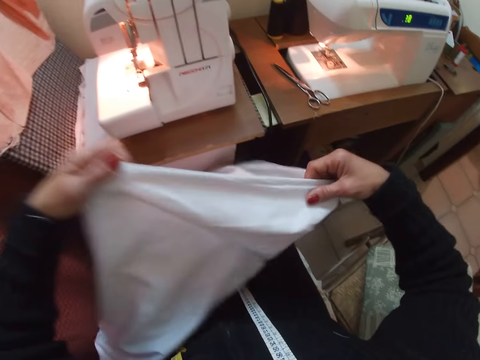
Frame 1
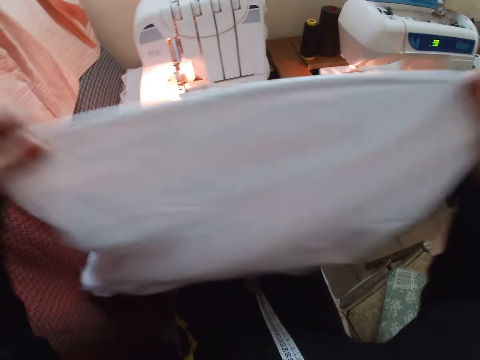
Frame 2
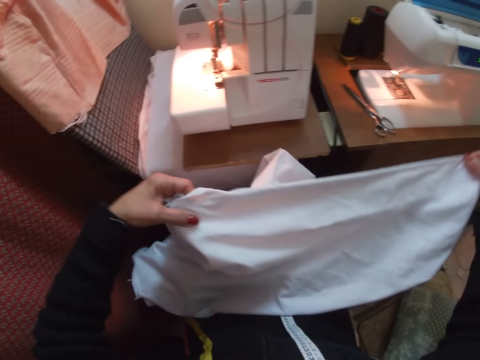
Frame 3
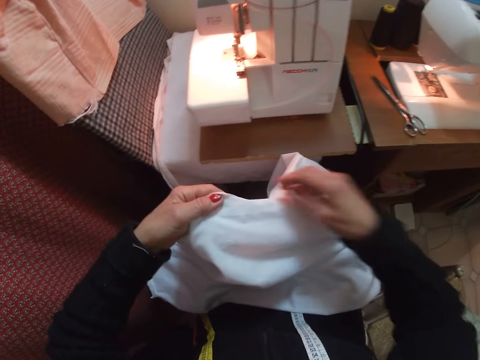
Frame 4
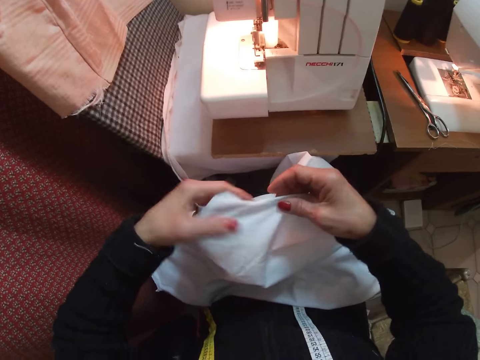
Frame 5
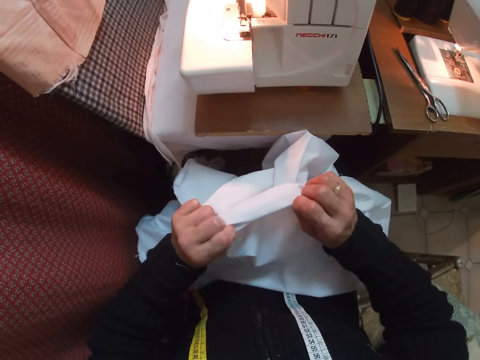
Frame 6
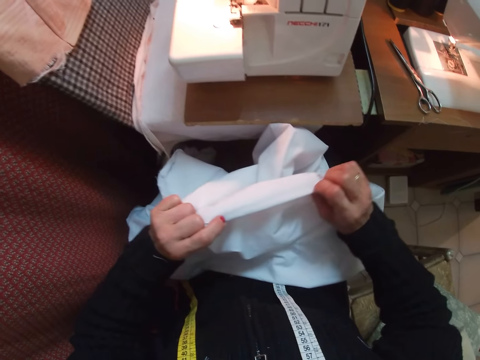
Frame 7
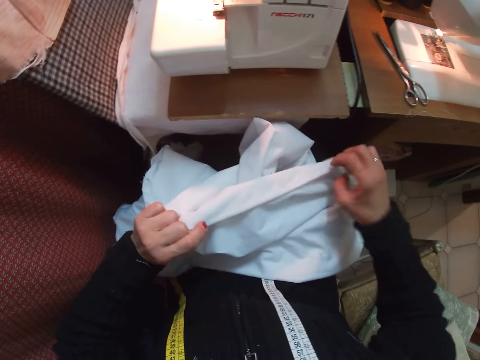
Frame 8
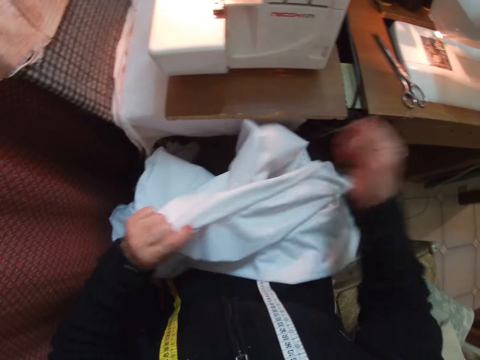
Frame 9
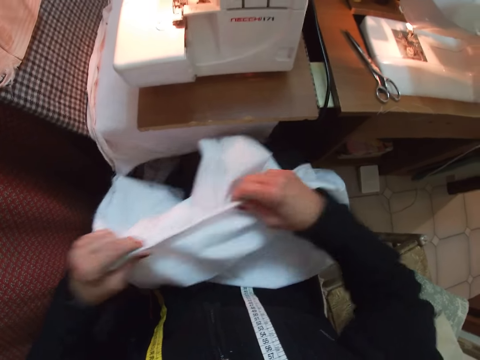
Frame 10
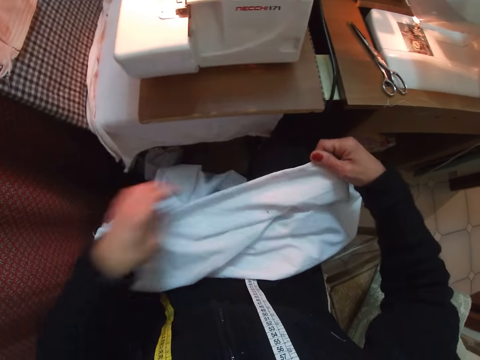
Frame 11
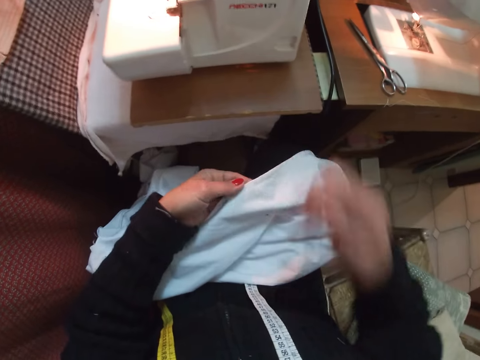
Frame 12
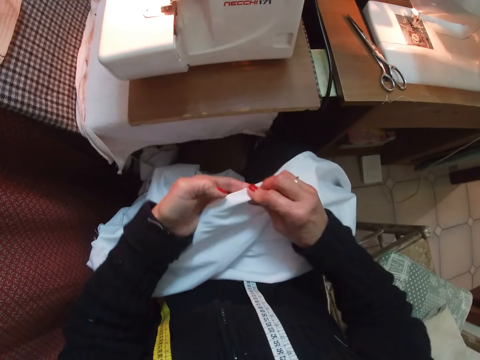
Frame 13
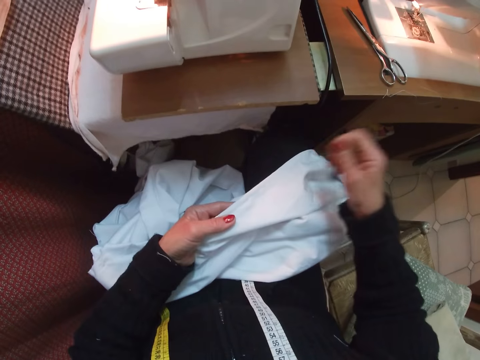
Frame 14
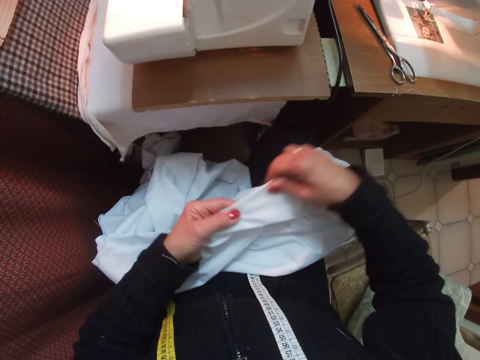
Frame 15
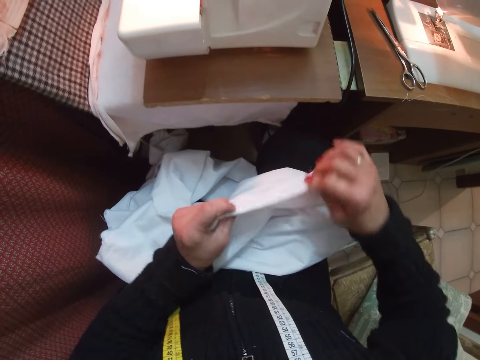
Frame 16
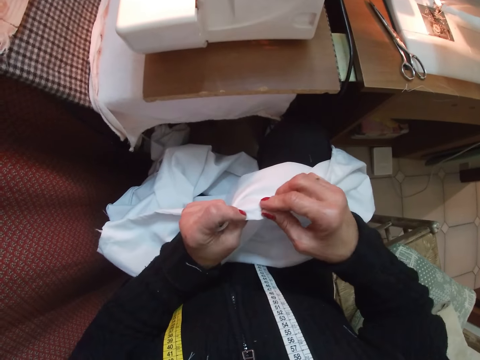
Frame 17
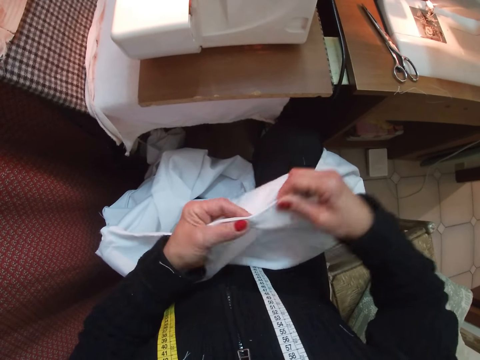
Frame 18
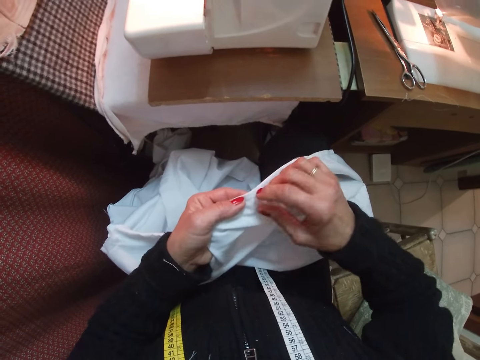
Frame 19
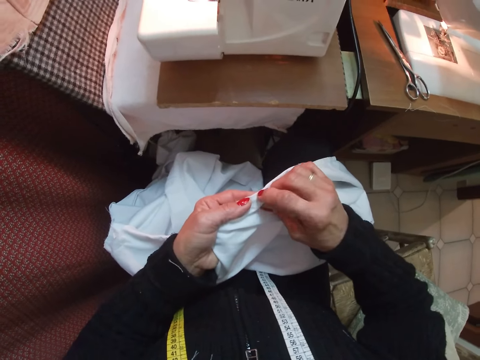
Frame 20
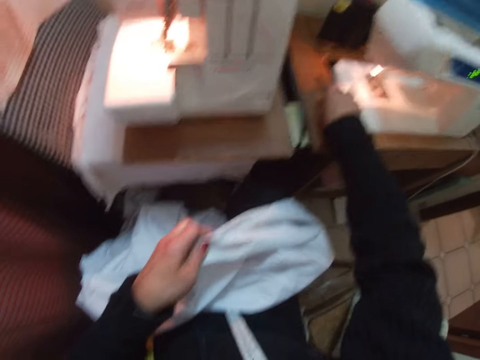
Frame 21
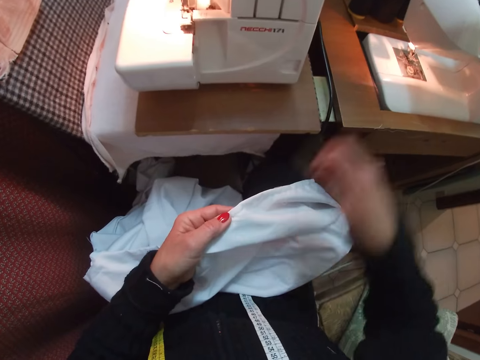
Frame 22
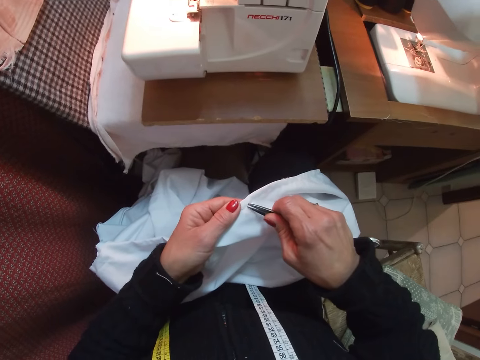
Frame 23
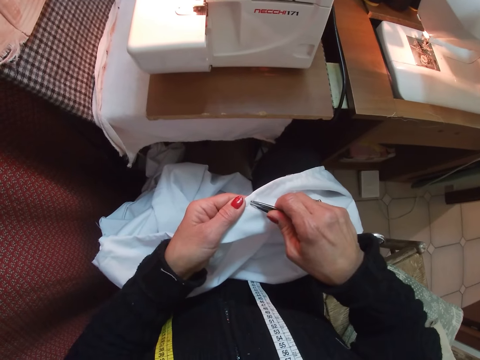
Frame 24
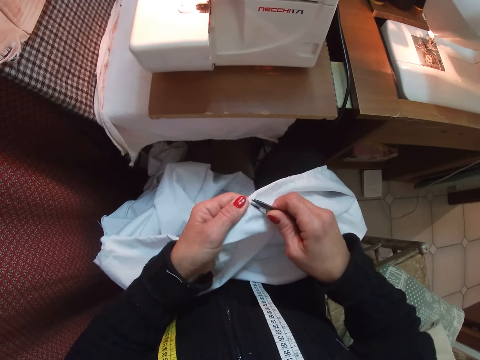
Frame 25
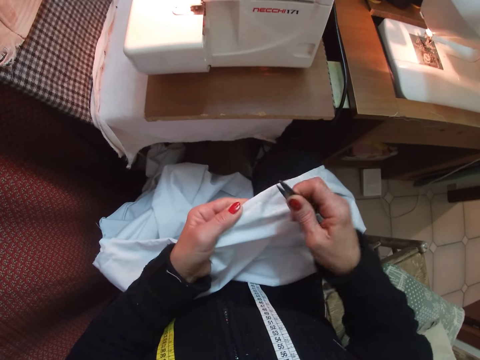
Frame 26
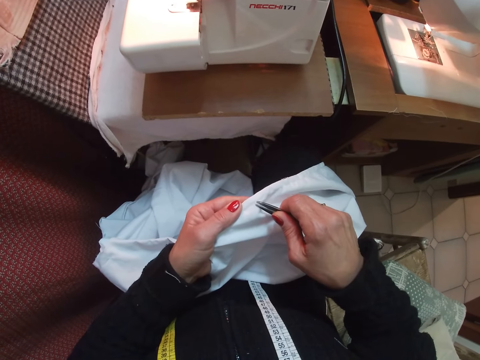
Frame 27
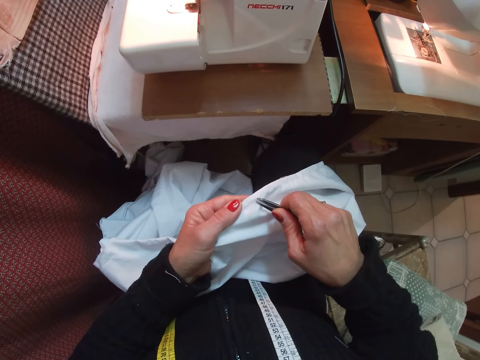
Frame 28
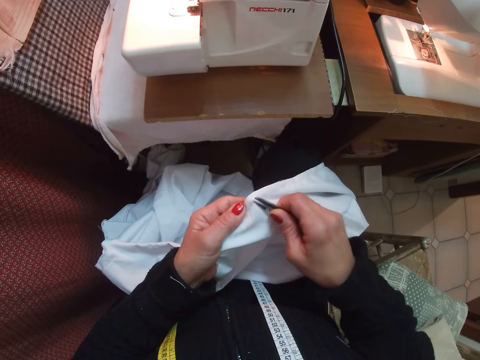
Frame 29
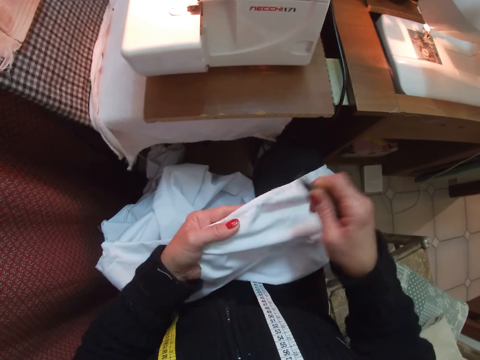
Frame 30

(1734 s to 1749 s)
The camera wearer inspects the cloth. They remove a thread on the cloth. They inspect the cloth. They pick up the scissors. They remove the thread on the cloth with the scissors.

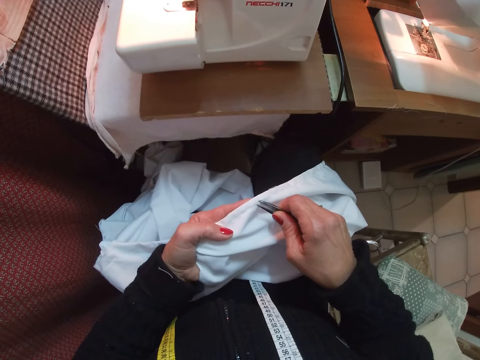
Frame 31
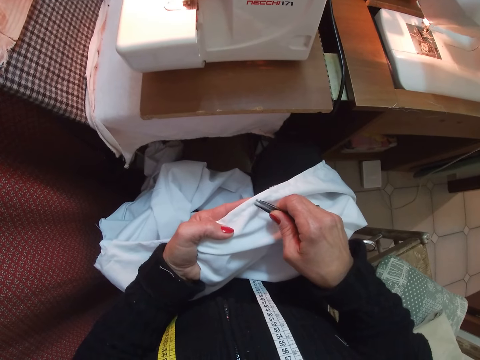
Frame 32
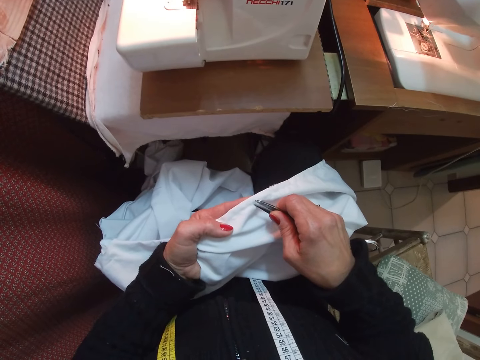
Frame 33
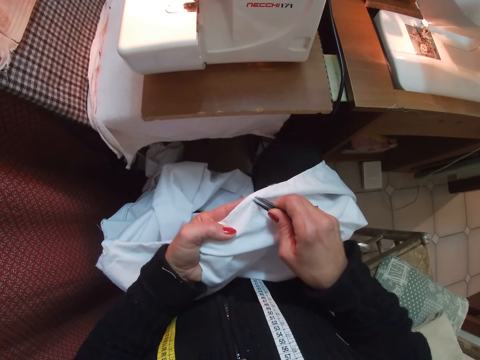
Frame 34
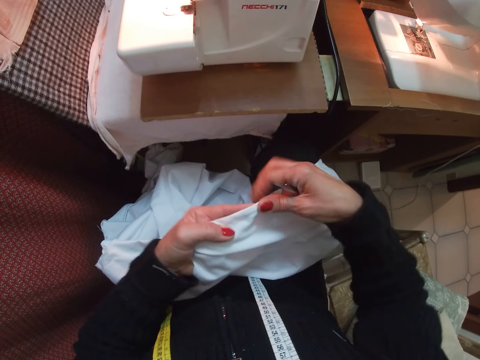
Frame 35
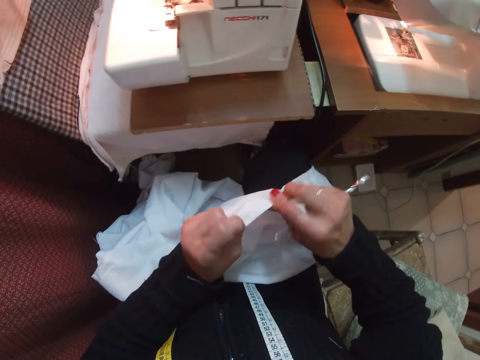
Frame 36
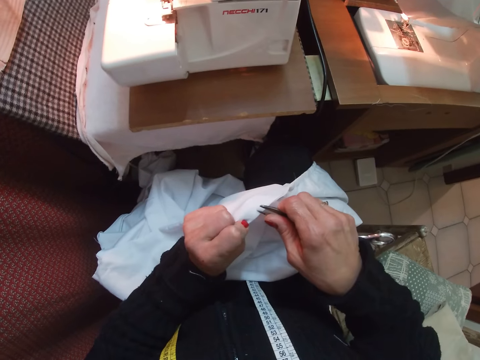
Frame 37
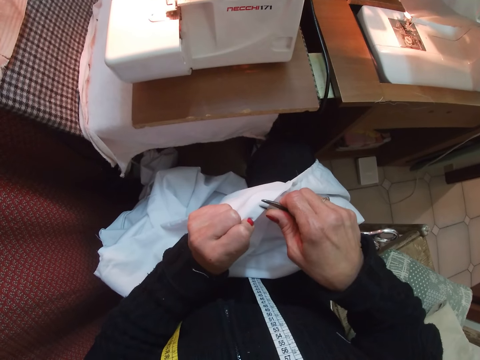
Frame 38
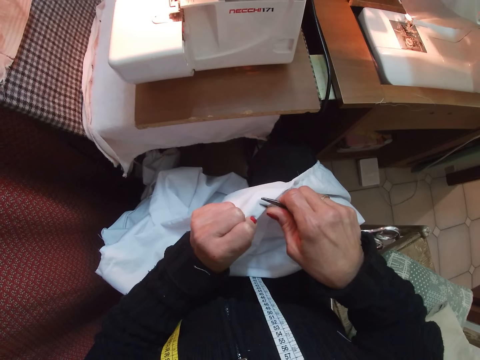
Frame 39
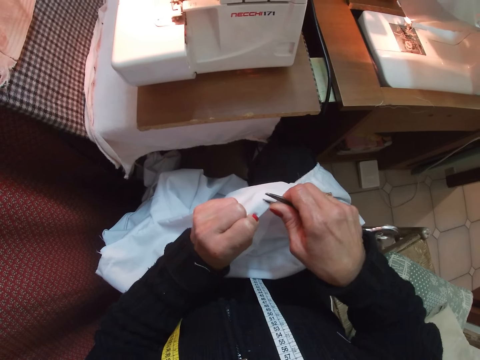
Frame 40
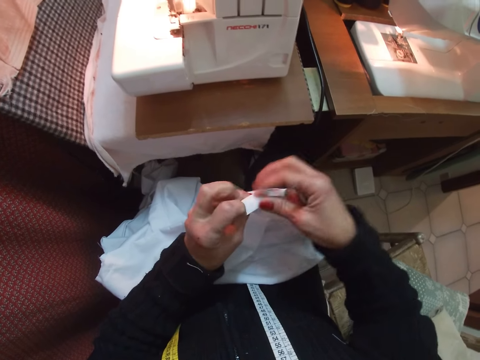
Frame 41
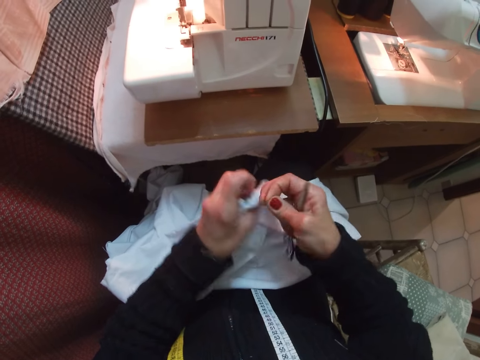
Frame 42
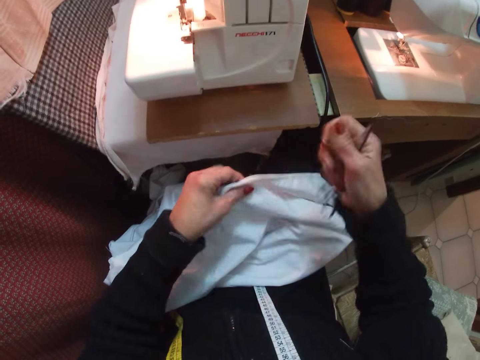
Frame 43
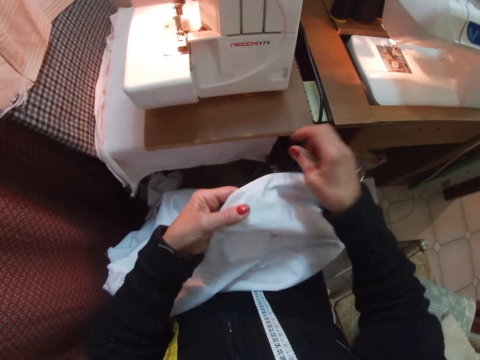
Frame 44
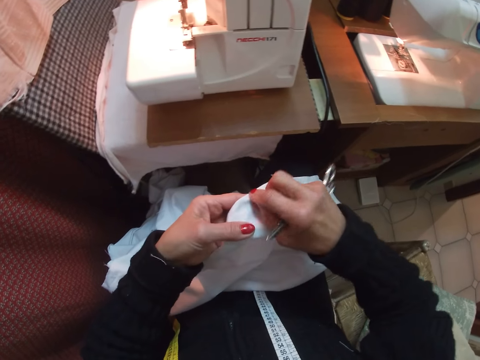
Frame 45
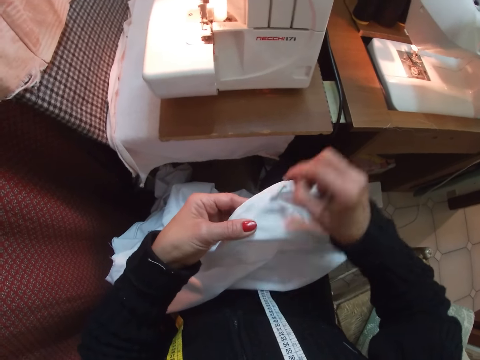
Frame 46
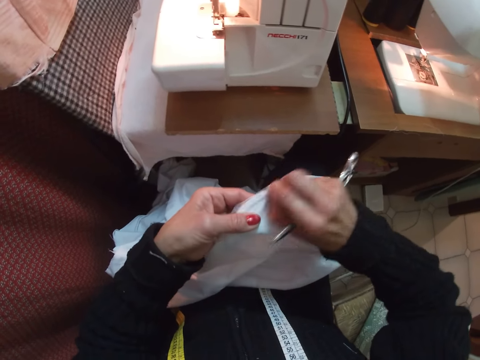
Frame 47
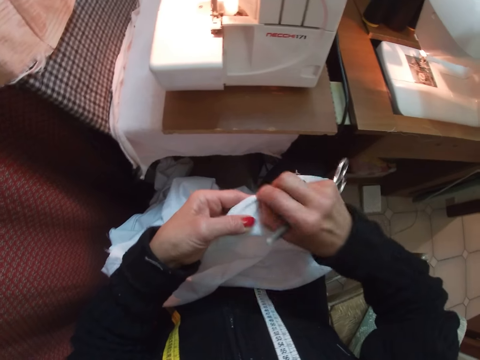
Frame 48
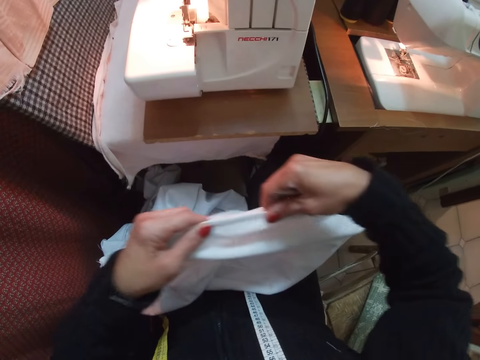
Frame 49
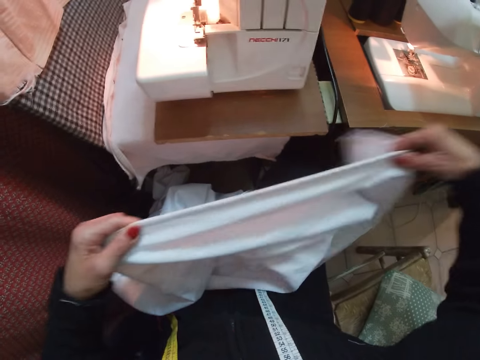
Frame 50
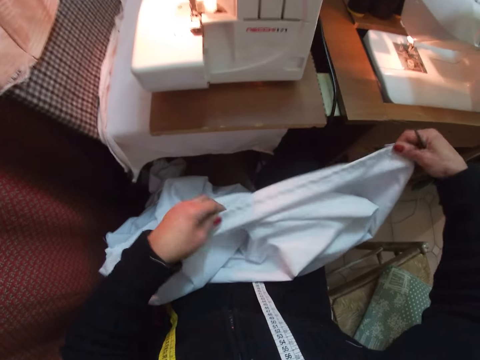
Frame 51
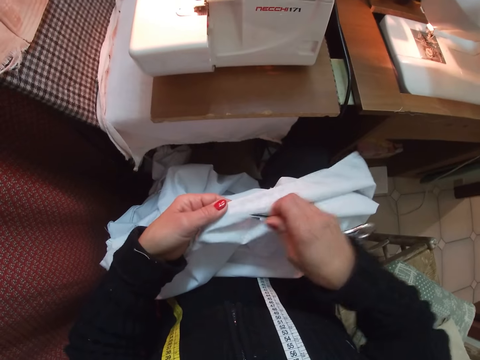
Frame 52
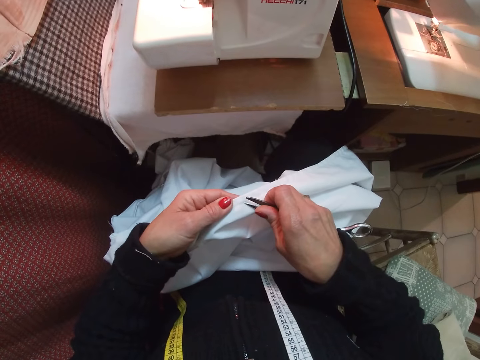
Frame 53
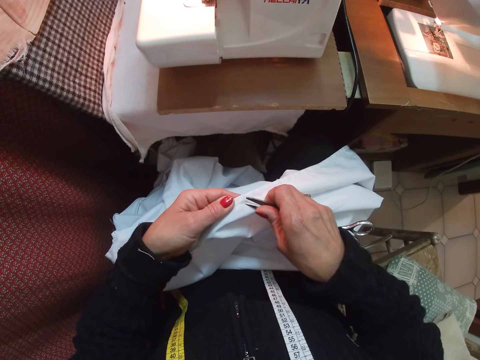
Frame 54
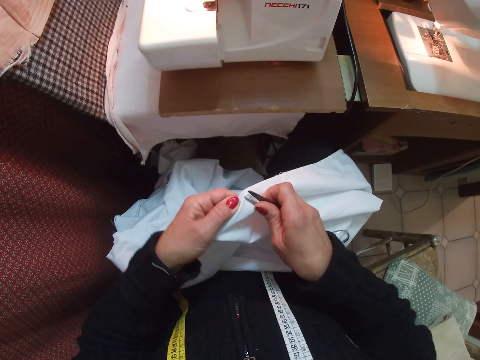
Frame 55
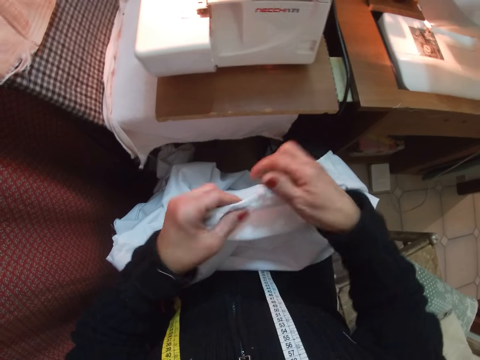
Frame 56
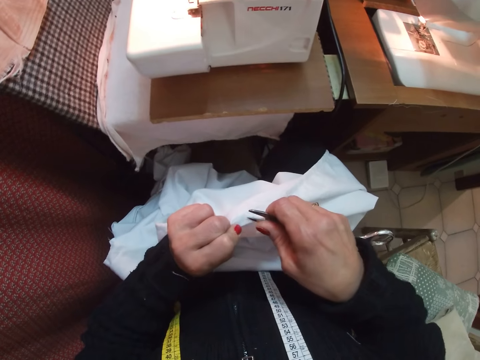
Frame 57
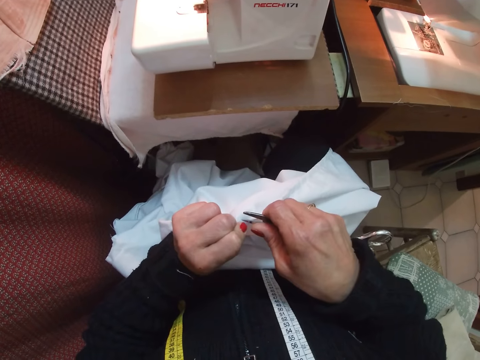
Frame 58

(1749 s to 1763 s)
The camera wearer inspects the cloth. She adjusts the cloth. She removes the thread on the cloth with scissors. She removes the thread on the cloth with her hand. She adjusts the cloth and inspects the cloth. She removes the thread on the cloth with the scissors.
